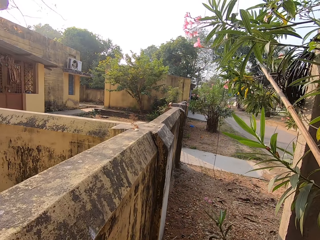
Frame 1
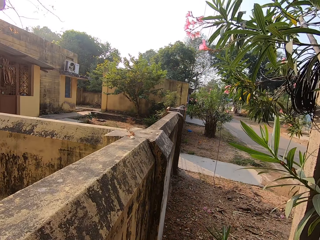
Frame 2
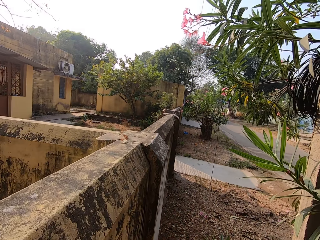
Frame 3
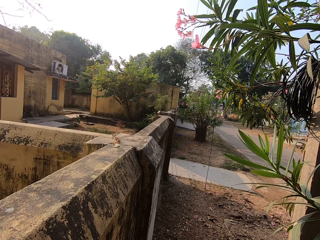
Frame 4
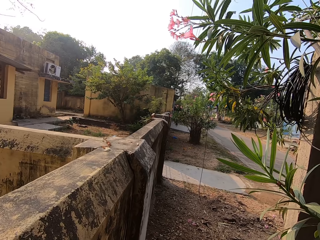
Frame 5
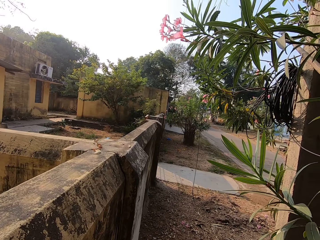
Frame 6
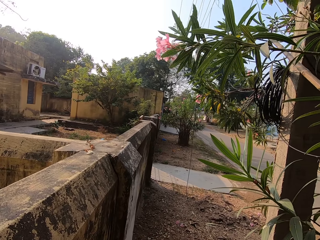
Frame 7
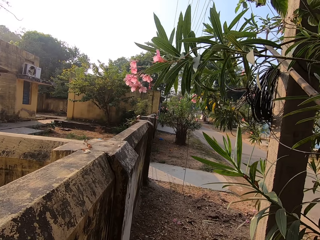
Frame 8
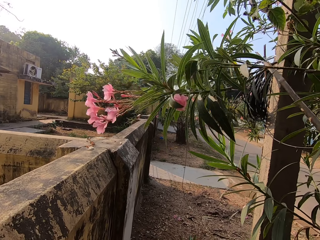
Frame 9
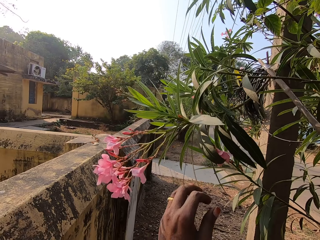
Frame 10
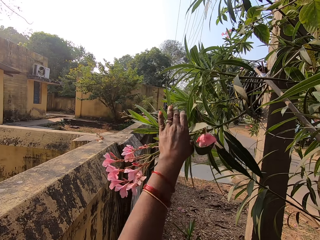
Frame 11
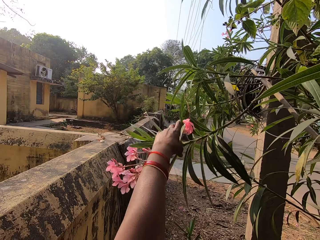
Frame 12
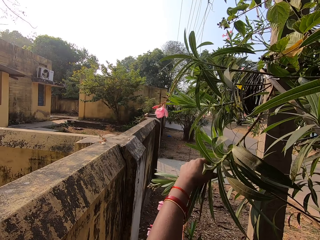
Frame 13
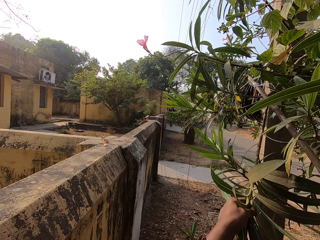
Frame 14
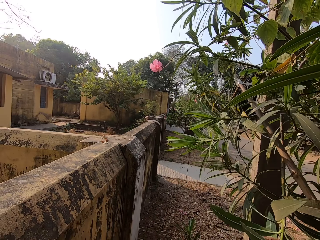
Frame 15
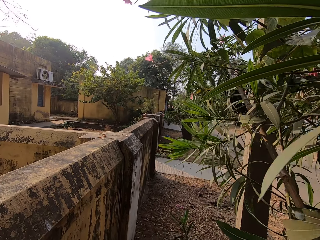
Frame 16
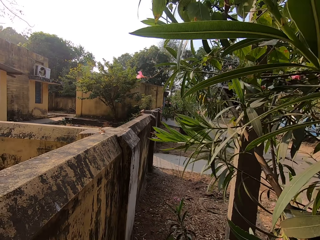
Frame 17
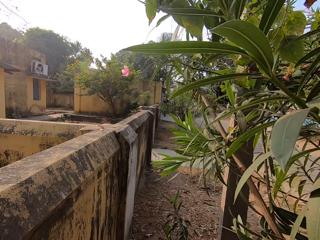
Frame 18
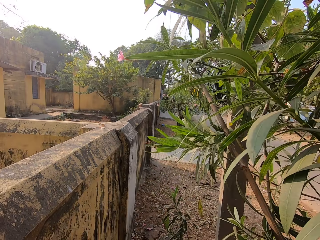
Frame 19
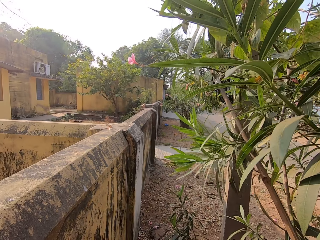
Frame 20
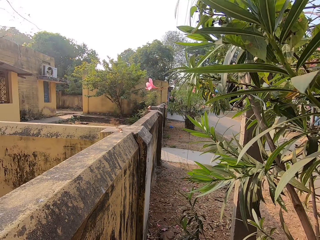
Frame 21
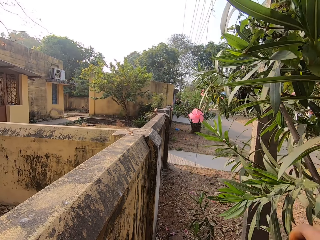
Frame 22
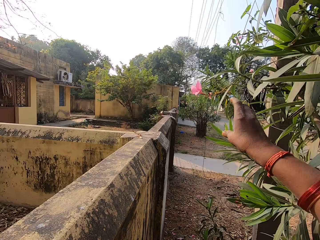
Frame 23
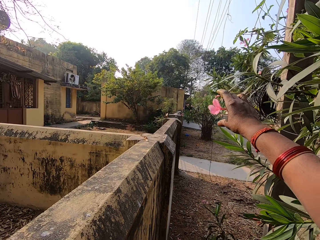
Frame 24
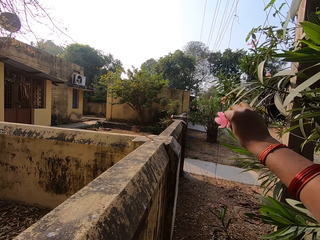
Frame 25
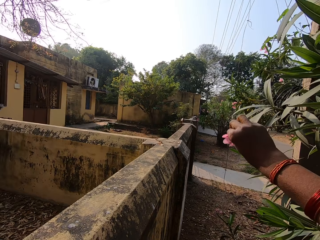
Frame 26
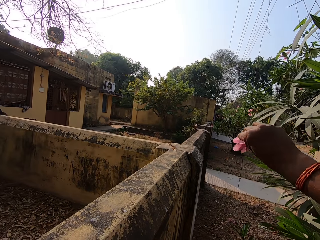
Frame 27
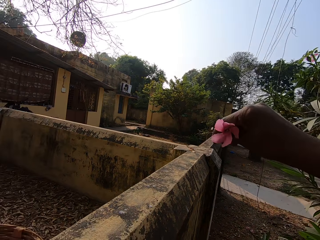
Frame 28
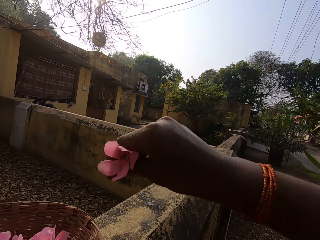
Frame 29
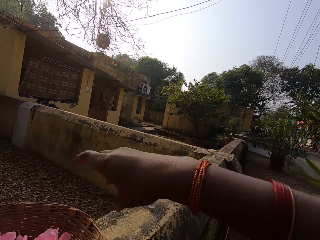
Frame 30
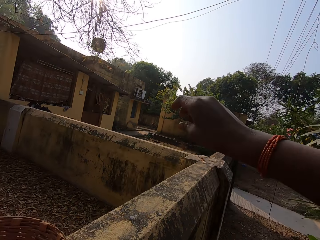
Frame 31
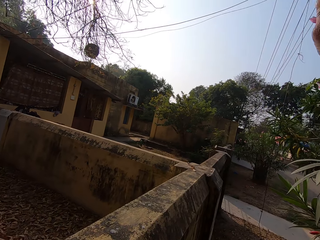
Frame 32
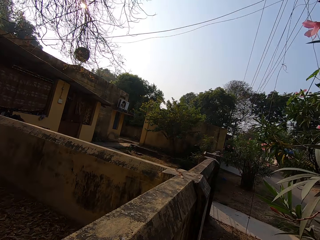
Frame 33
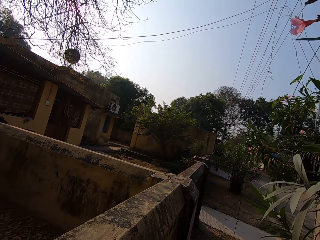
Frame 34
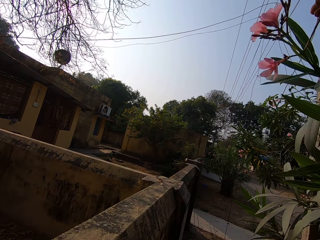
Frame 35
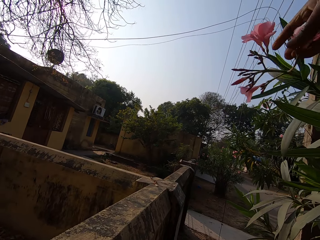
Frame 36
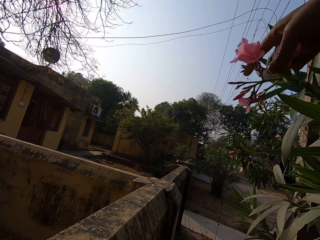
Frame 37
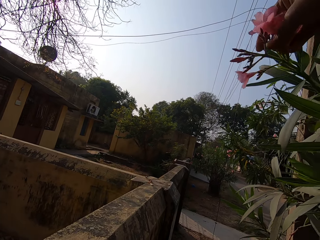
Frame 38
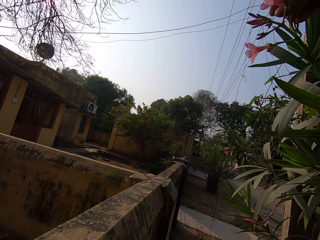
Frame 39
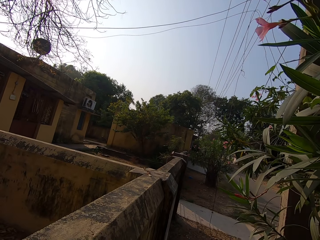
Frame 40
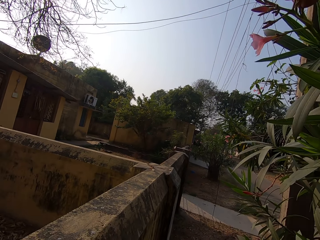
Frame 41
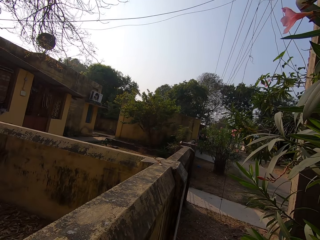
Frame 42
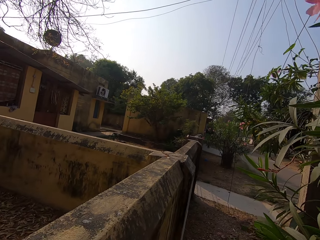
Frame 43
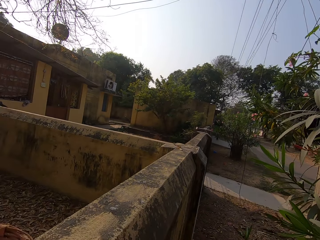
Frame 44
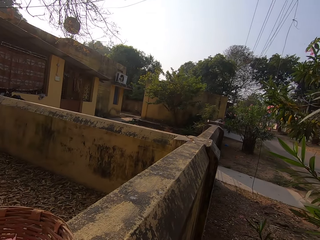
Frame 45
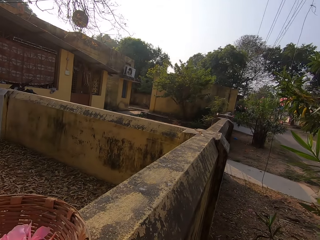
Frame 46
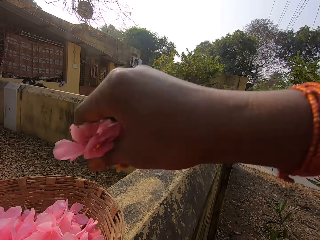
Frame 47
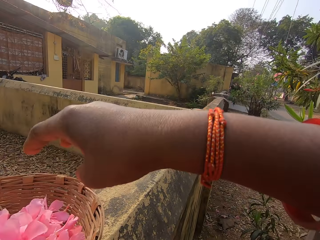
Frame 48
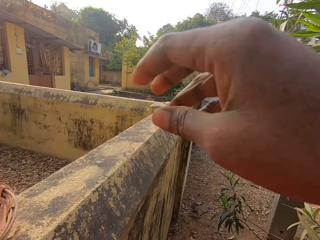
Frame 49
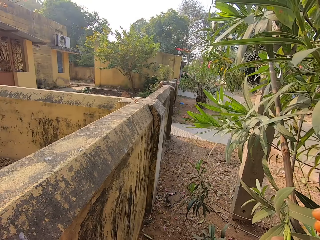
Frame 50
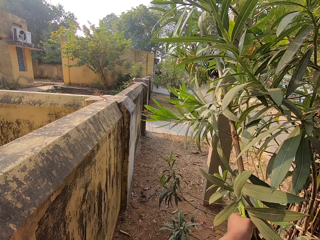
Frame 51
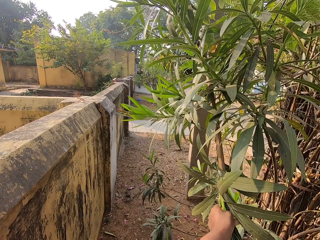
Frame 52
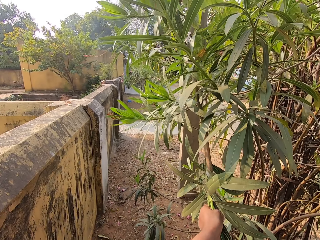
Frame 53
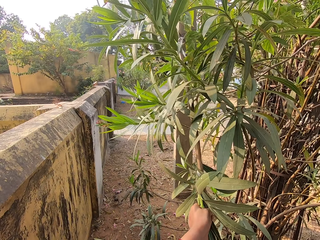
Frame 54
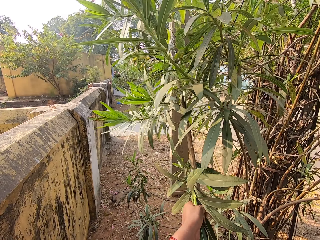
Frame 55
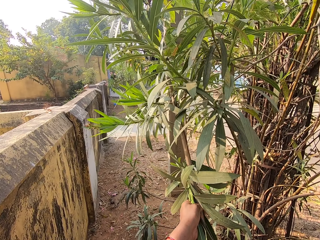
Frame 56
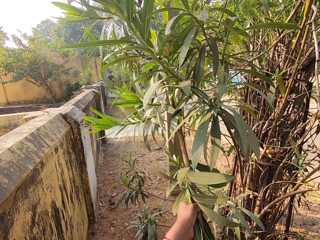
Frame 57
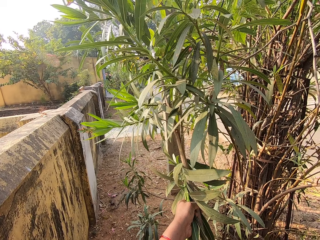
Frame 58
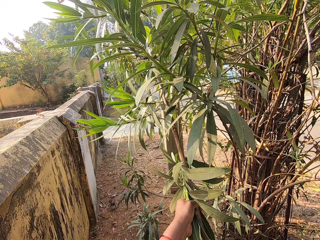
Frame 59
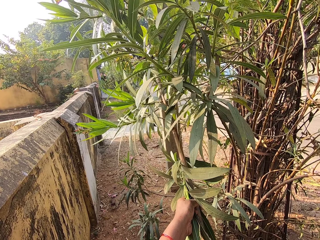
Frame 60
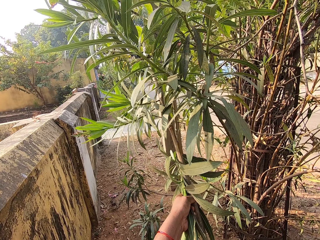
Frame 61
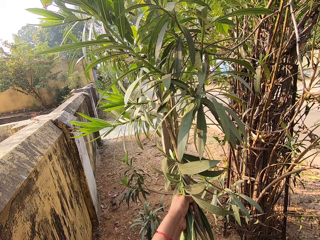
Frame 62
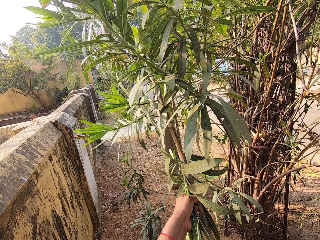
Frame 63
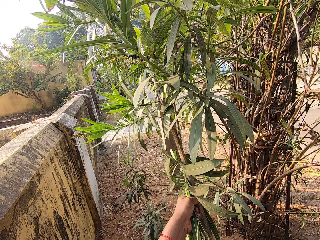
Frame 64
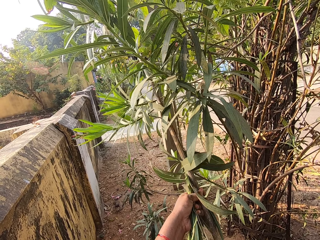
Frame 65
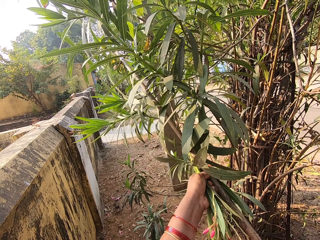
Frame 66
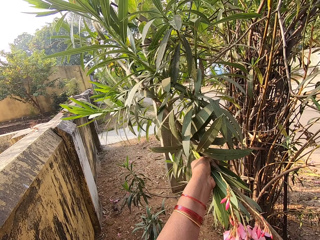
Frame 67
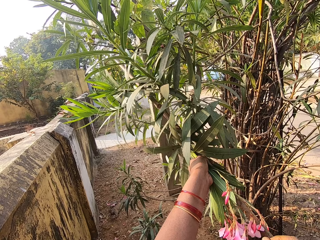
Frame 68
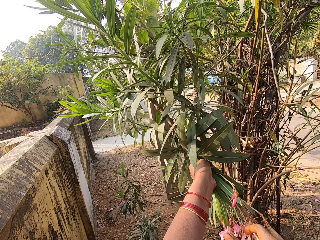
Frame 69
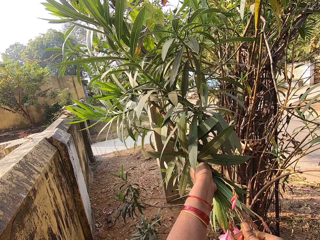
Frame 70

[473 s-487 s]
The camera wearer pulls the tree branch with a stick with her left hand. She holds the branch. She plucks the flower on the tree with her right hand. She drops the flower in her right hand in the basket on the wall. She plucks the flower on the tree with her right hand. She drops the flower in her right hand in the basket on the wall. She does something. She adjusts the tree branch in her left hand.

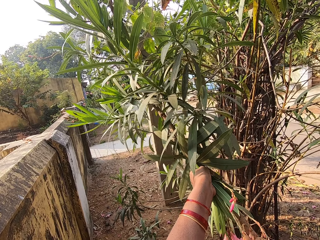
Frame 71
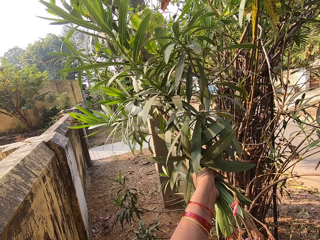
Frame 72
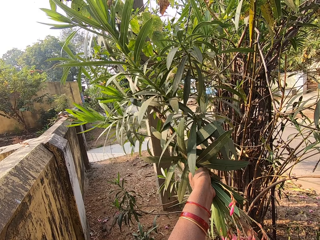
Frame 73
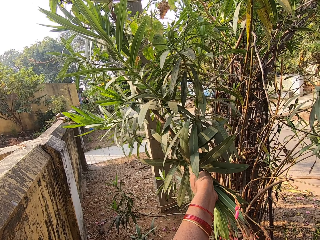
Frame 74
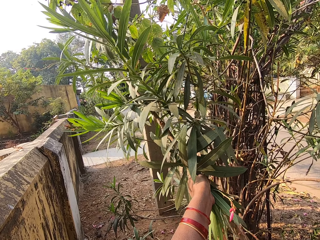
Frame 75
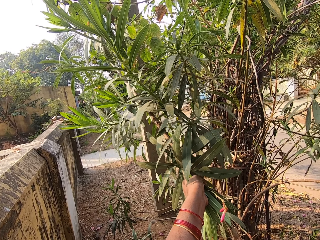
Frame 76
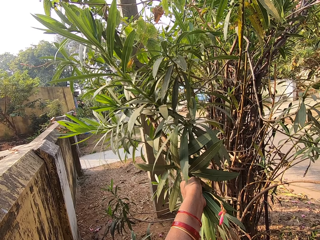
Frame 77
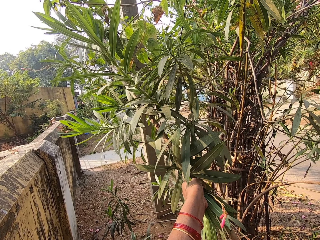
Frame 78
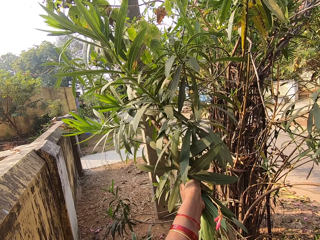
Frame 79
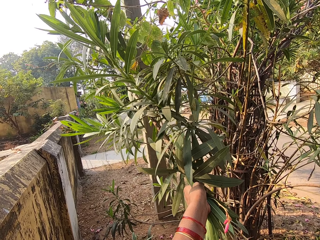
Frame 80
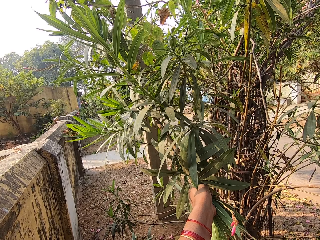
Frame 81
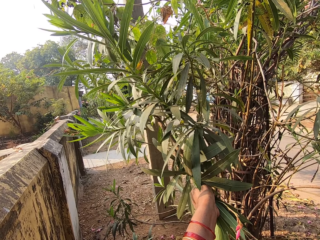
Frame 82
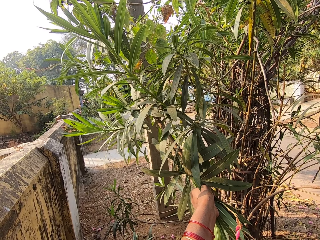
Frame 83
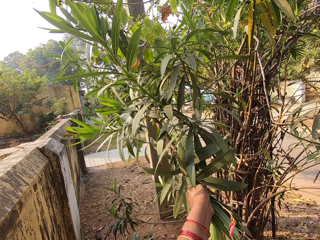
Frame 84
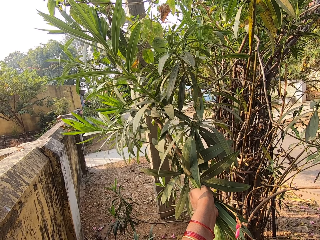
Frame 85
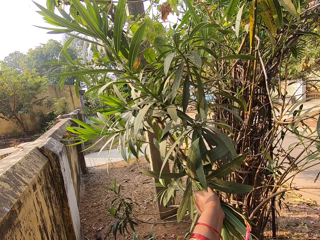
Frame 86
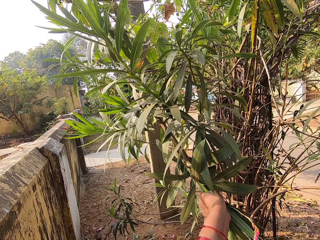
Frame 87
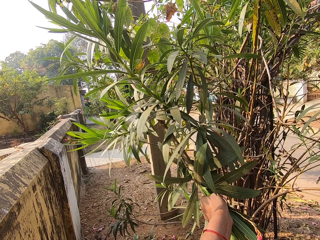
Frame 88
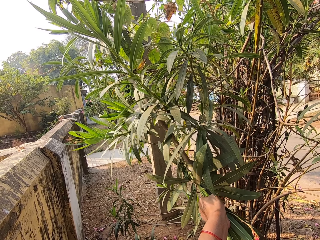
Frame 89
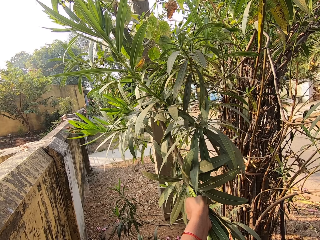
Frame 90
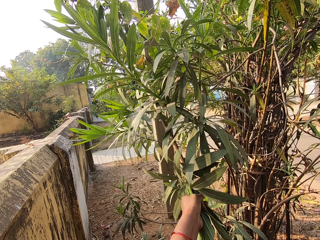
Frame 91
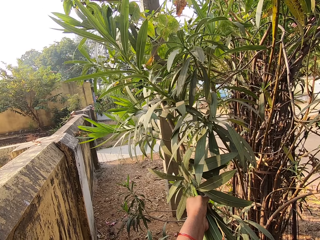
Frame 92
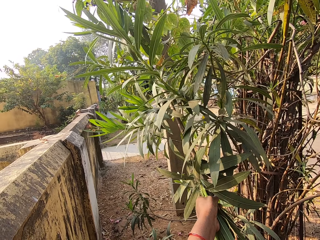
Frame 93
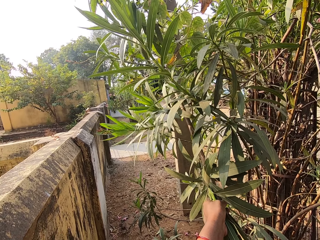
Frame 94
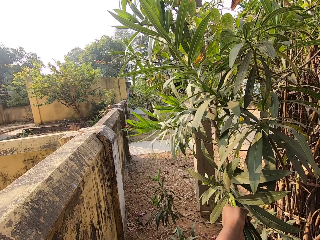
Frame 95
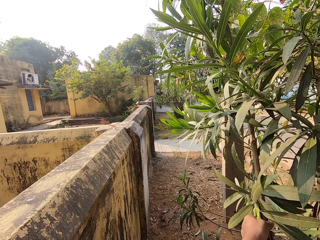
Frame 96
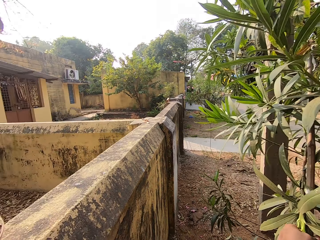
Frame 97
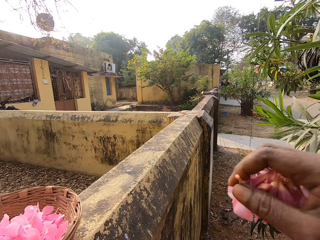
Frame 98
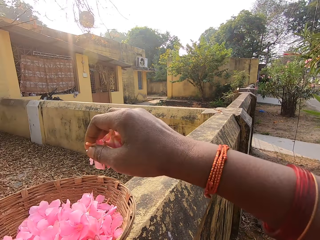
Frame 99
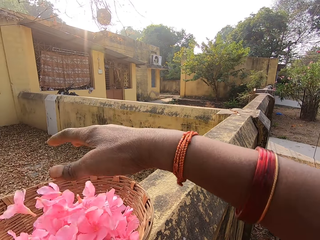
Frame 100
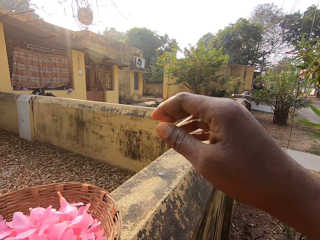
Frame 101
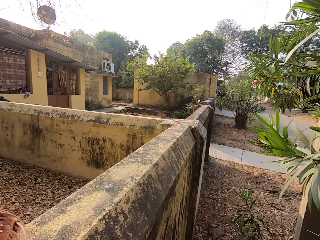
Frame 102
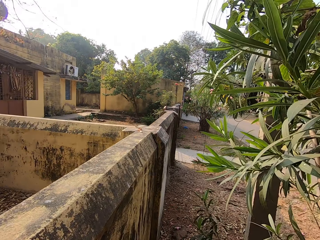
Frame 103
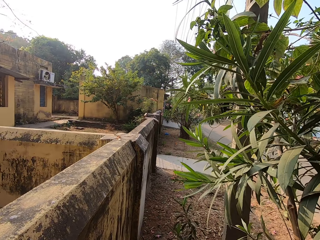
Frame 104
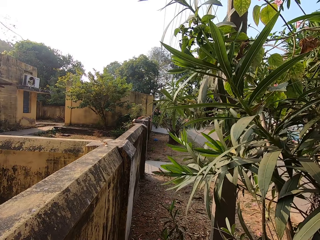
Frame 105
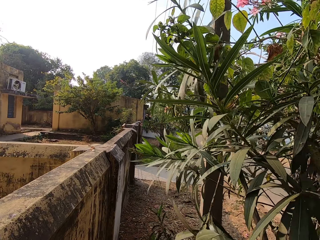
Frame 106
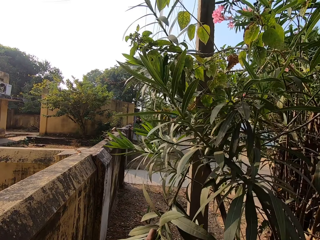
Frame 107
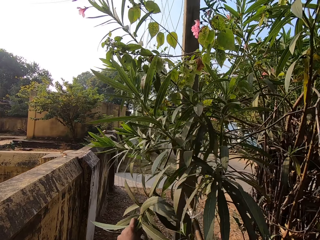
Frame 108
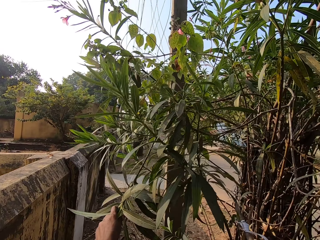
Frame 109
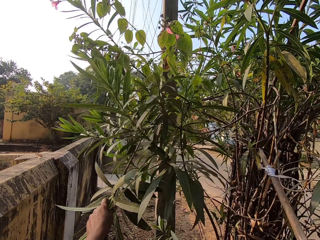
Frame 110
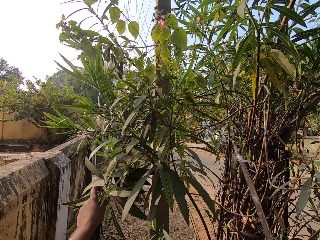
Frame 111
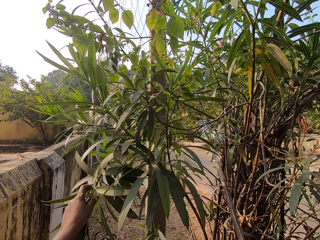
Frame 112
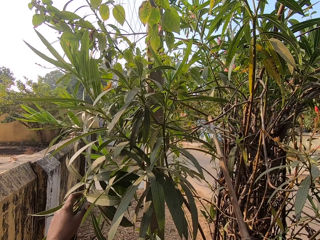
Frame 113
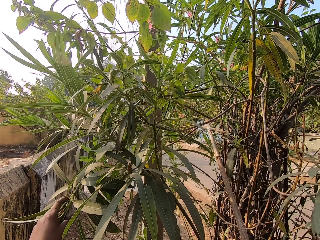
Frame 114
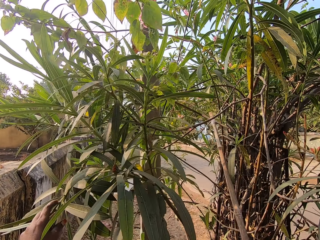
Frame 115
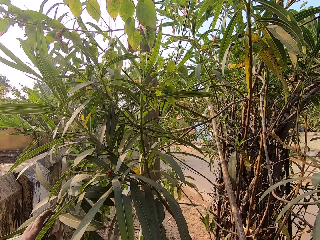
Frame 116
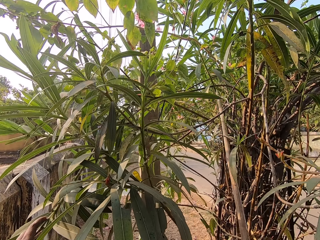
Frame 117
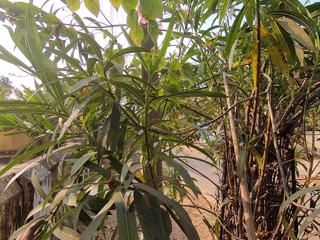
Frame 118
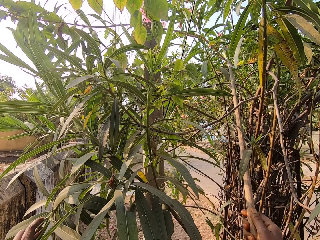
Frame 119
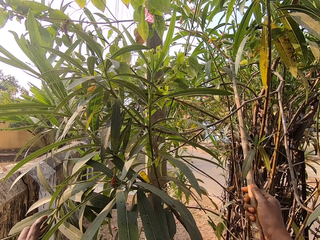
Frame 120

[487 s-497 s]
The camera wearer picks flowers. She drops the flower in her right hand in the basket on the wall.
